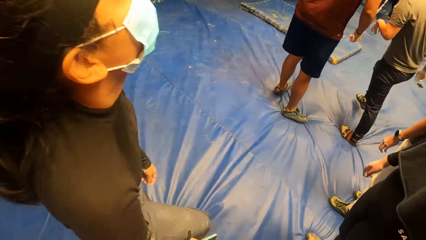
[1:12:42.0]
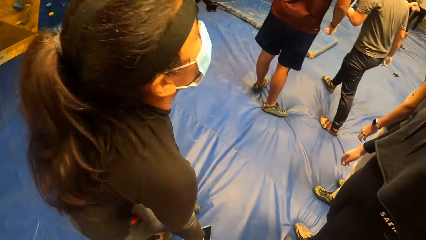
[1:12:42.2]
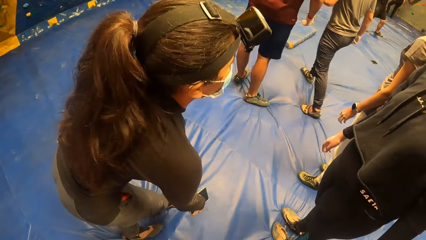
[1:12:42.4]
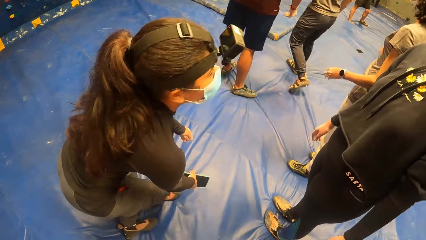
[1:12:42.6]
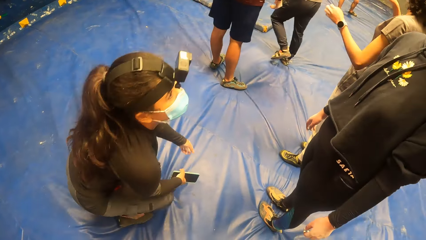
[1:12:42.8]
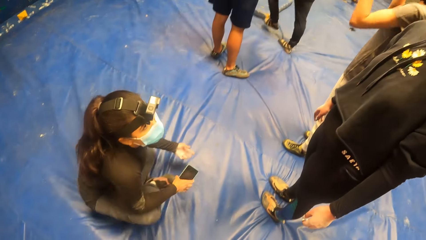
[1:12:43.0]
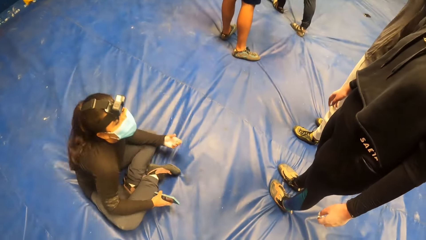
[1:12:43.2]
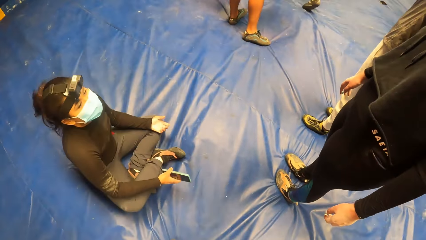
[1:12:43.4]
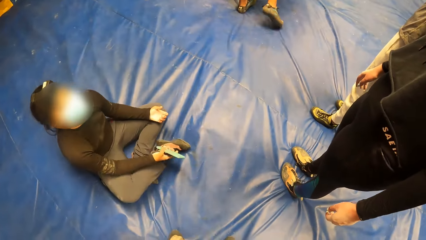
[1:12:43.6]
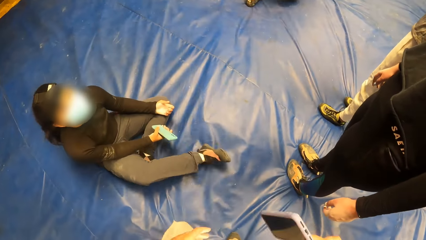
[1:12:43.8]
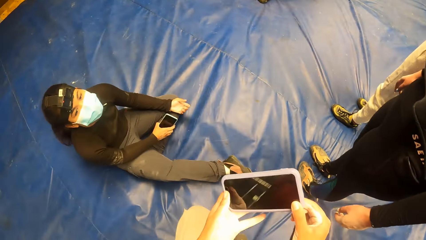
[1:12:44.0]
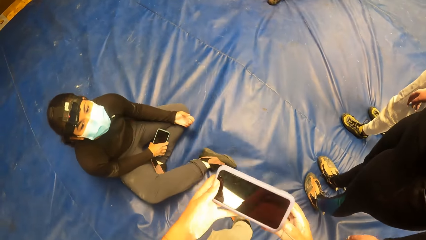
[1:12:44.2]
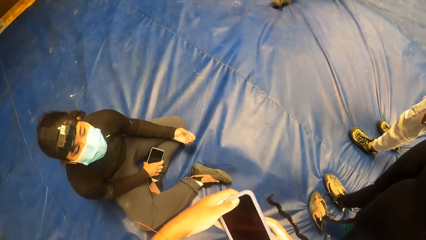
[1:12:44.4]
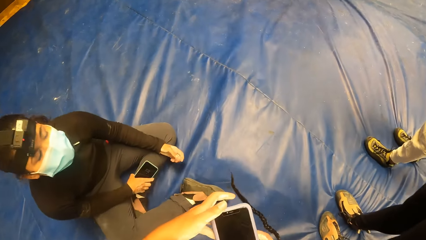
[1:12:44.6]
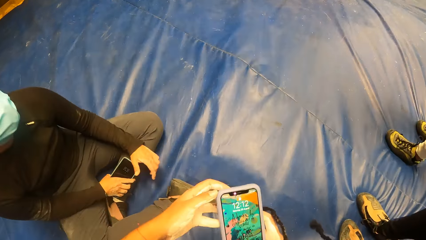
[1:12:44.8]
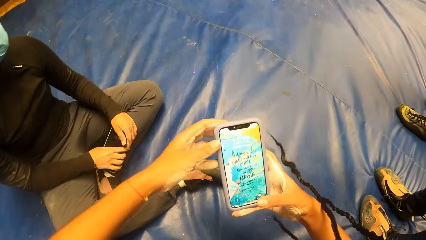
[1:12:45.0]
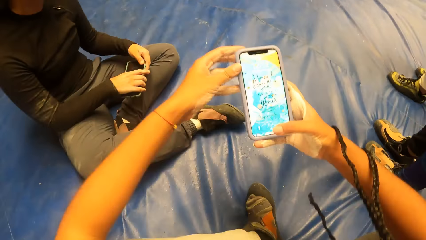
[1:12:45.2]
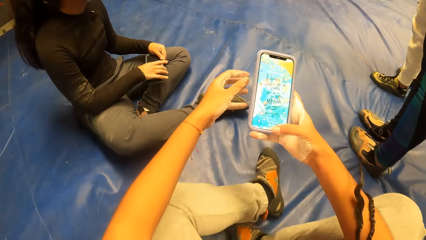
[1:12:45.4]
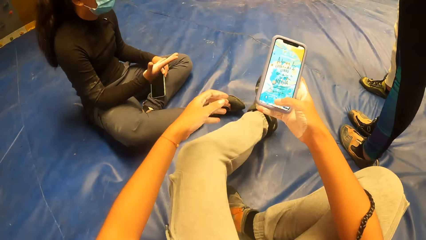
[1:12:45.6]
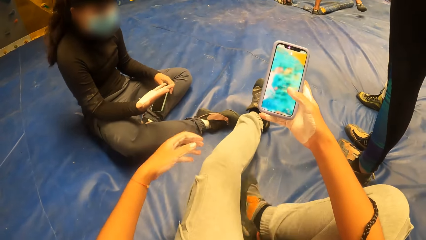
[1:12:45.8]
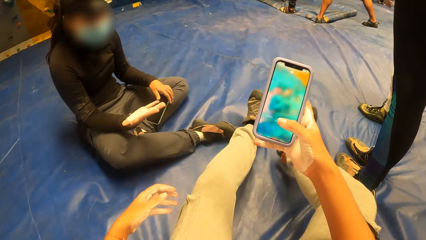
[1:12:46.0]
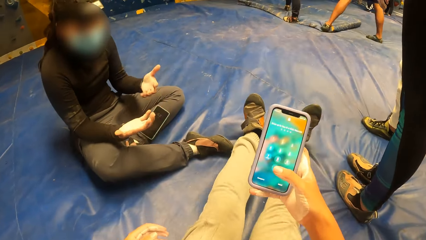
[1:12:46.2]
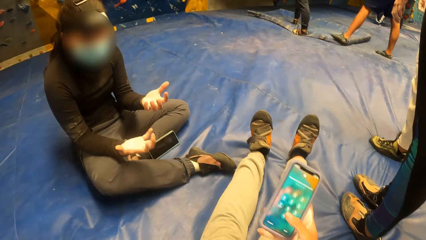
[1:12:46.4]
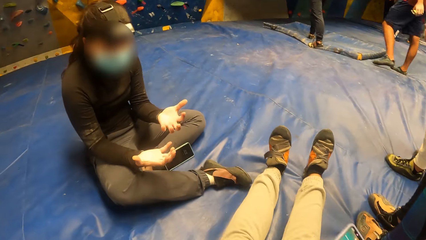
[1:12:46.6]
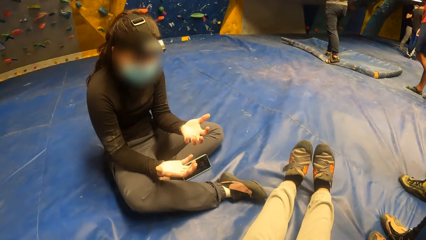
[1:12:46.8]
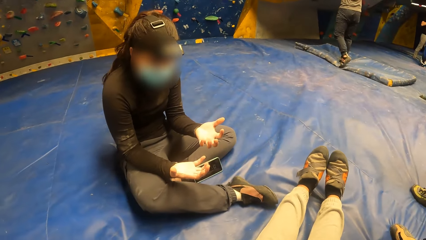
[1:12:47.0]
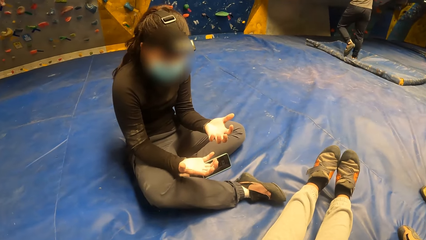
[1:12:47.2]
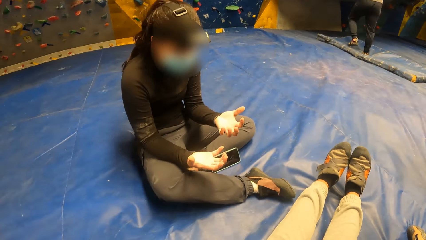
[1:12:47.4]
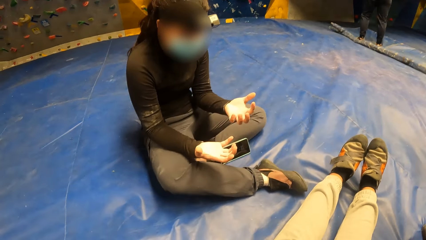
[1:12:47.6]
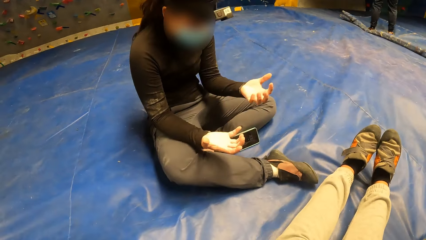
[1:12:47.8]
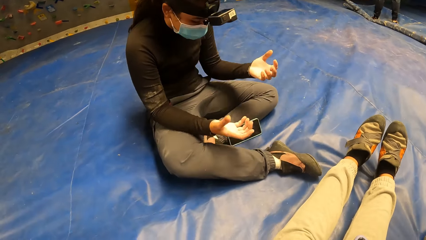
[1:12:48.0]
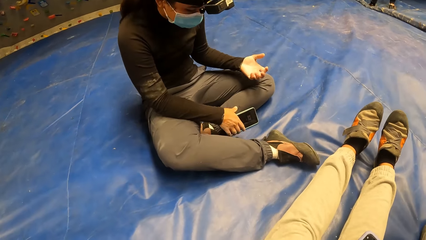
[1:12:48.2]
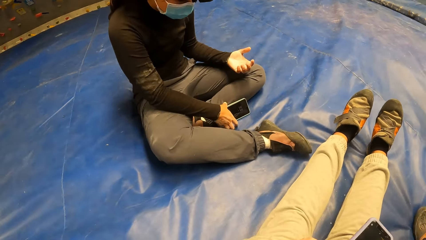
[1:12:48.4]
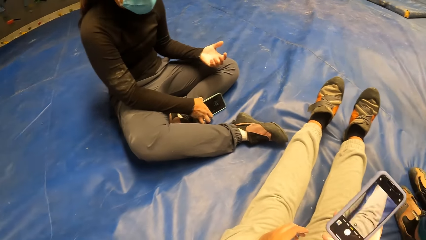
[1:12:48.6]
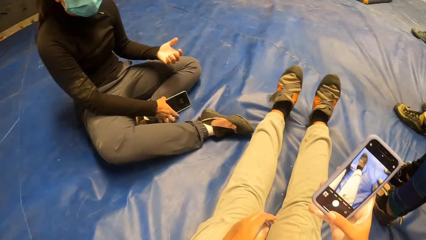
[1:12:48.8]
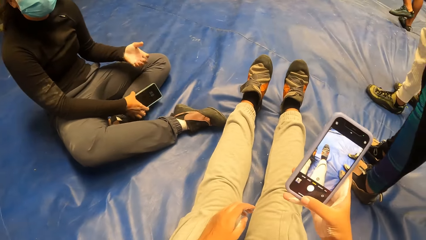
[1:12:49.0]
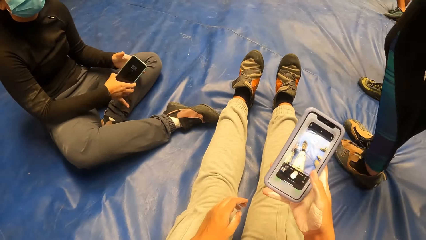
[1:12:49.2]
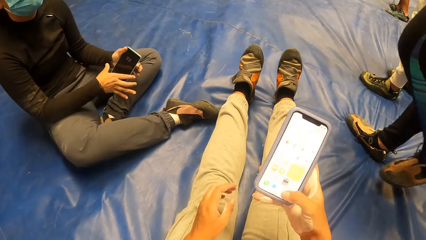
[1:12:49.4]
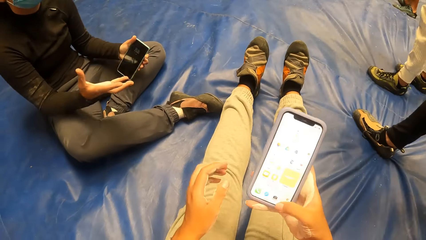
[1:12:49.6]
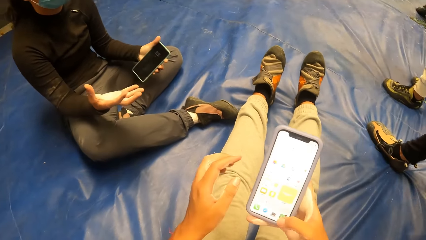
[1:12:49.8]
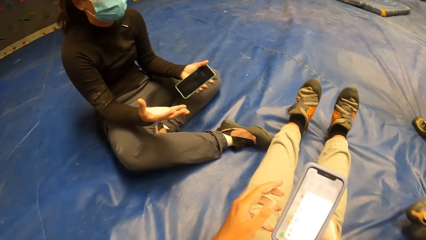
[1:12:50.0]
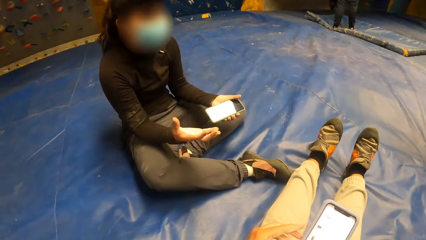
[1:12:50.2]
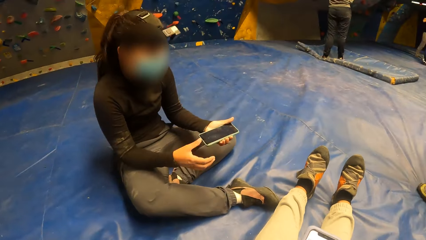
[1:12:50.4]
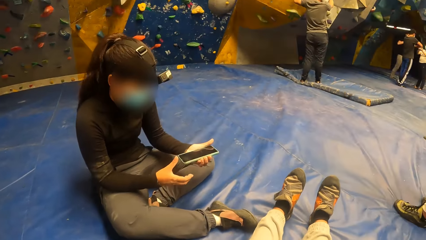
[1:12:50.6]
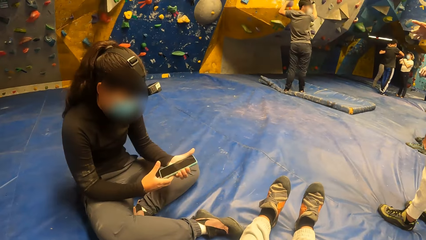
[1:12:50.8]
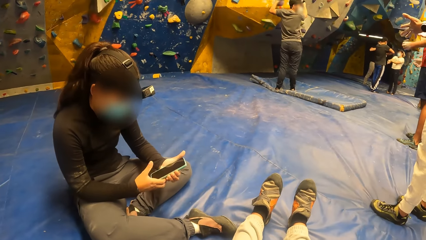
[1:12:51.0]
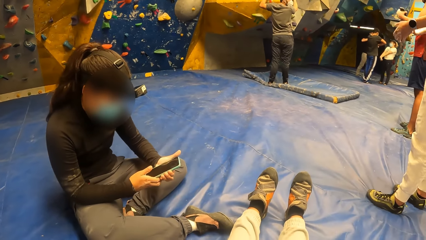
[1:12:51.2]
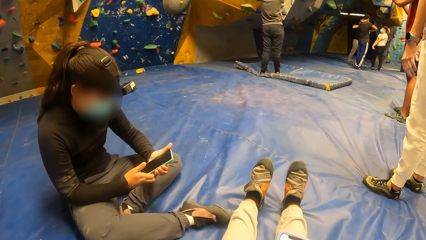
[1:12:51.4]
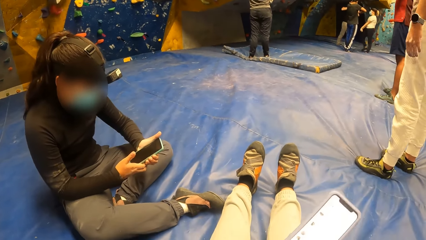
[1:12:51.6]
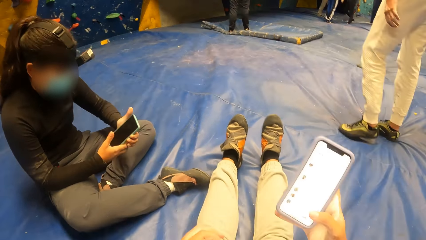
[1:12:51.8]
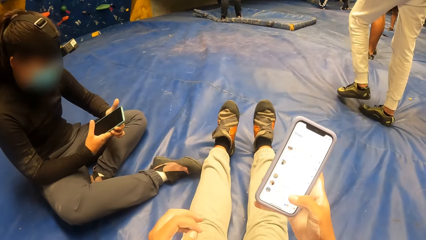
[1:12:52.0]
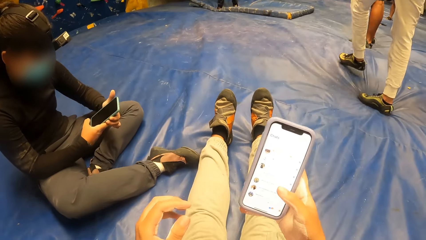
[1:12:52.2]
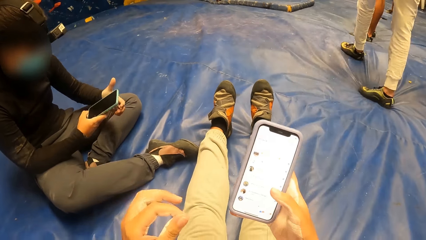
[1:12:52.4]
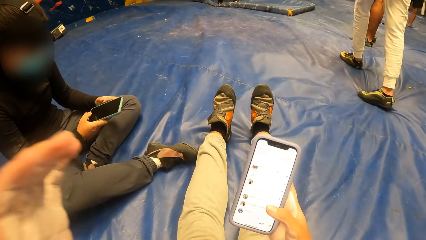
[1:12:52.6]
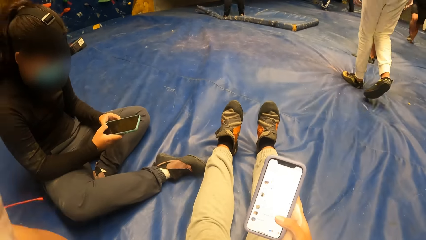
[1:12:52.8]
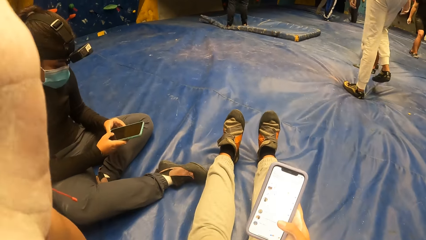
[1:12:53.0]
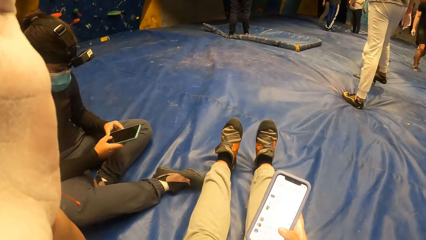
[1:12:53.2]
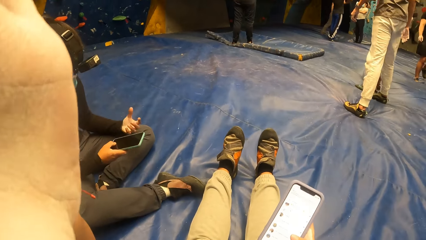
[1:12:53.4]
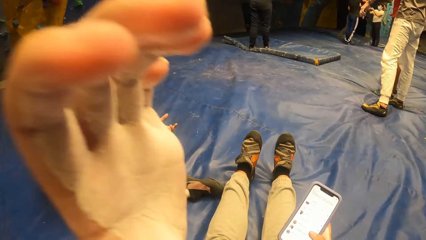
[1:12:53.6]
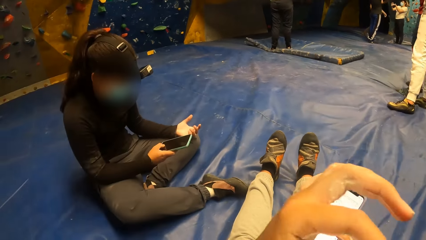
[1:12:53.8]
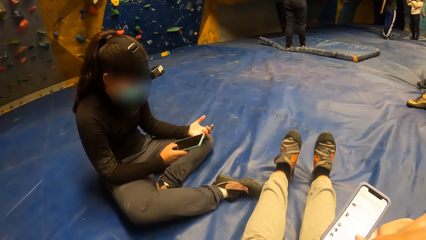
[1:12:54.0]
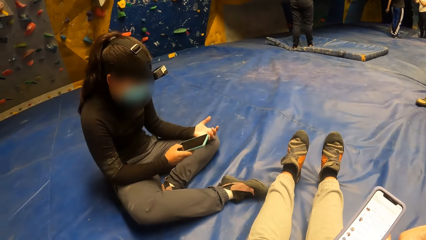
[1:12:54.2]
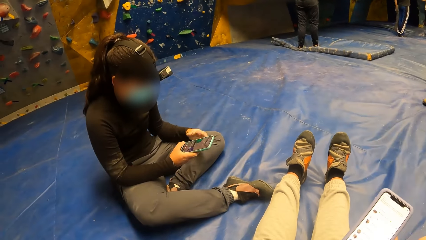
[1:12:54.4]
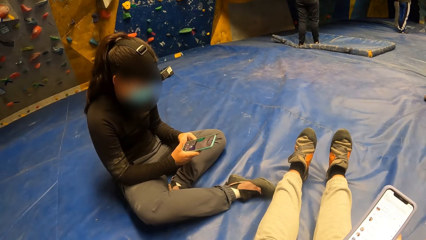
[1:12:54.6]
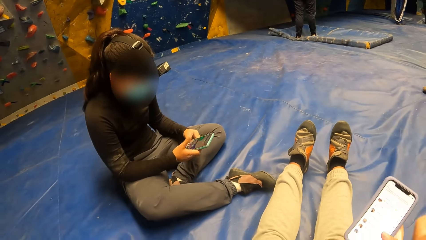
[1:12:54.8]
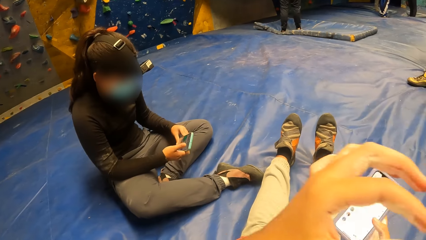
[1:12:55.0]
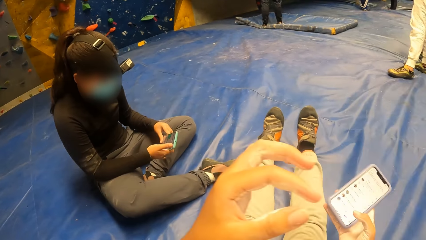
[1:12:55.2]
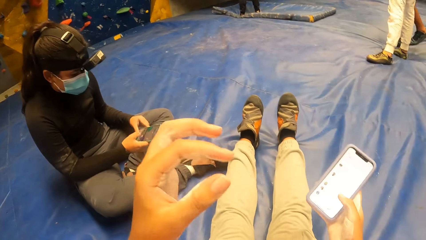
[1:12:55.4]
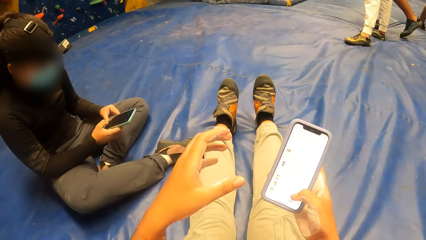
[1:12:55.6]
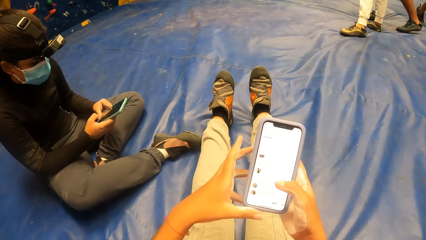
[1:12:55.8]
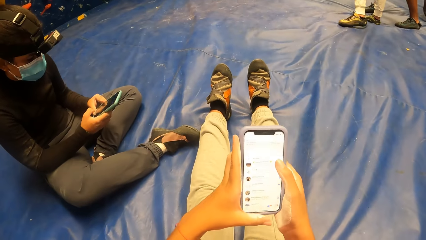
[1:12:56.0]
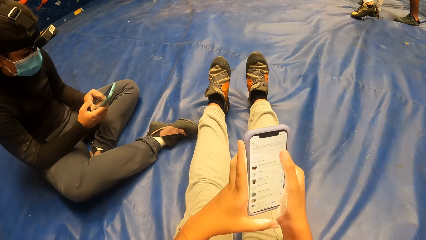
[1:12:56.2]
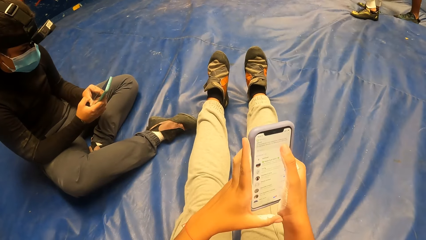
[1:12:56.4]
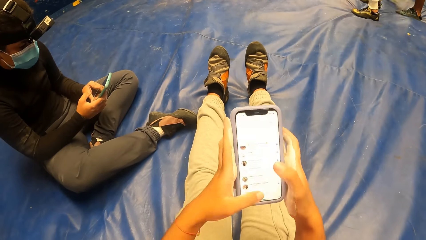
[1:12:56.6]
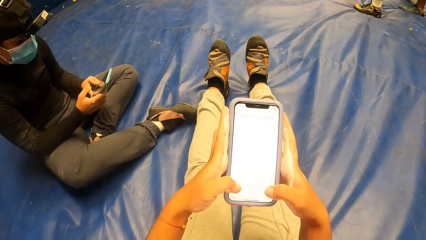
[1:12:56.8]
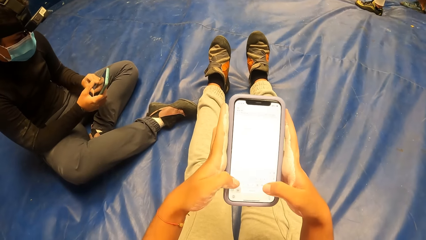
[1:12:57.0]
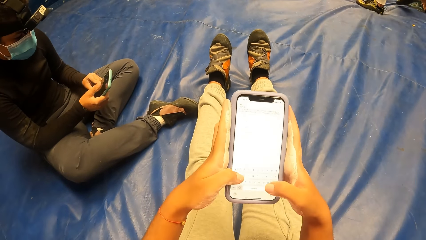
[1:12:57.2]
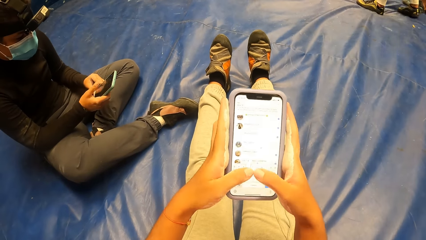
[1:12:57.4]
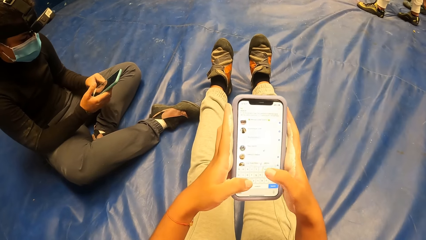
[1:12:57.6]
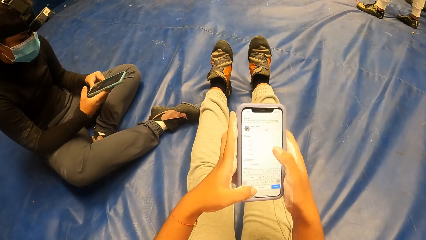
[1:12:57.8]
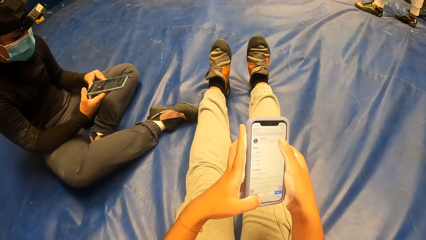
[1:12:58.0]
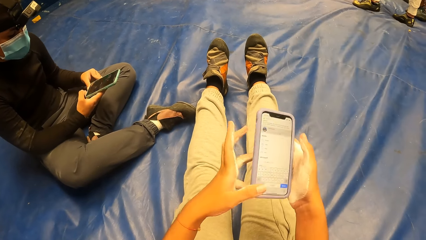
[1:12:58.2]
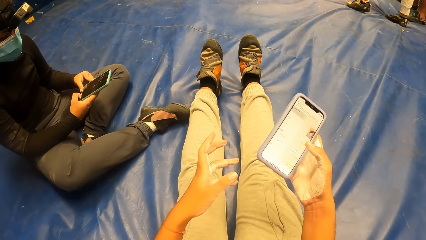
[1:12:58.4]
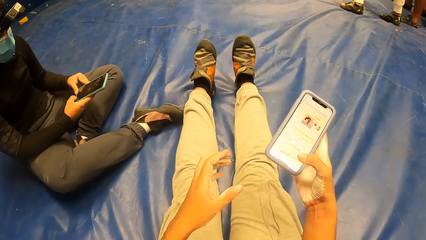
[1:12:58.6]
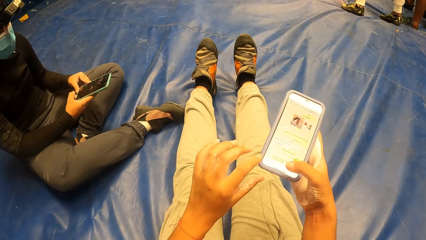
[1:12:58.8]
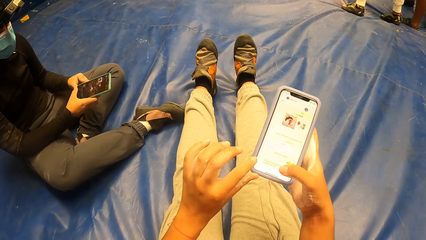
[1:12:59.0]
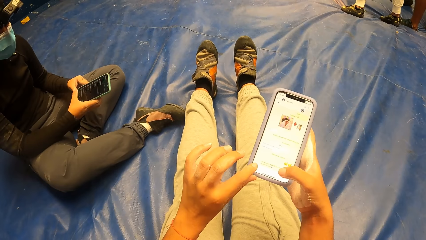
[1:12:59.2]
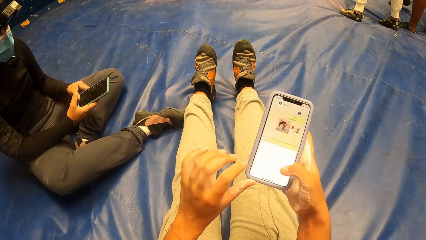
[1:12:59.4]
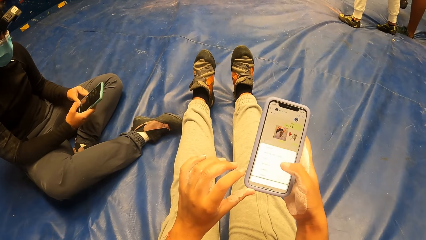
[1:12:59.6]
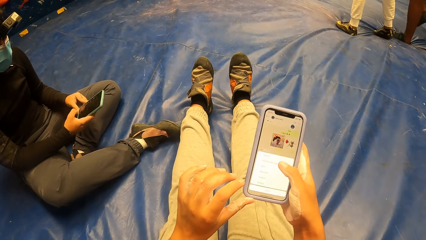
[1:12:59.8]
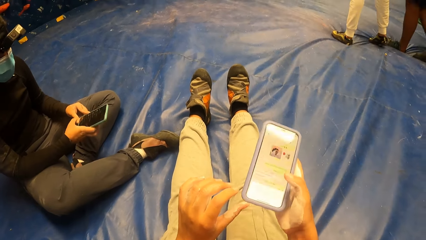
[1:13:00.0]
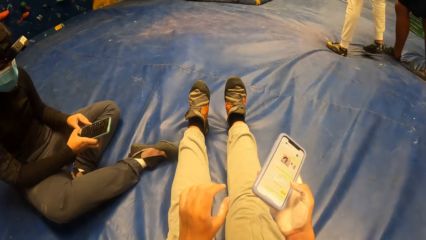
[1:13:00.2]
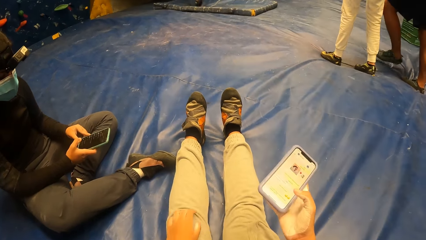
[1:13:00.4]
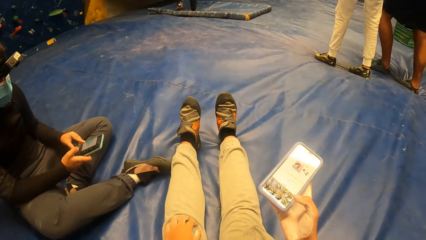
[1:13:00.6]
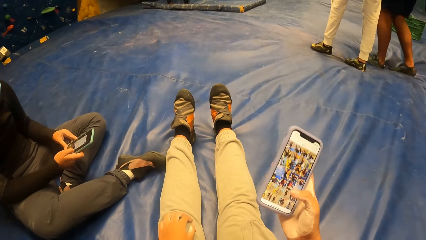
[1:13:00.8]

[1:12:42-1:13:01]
The woman sits on a gym floor. The camera wearer holds a smart phone with a right hand. She holds the smart phone with both hands. She operates the phone with both hands. She sits on the gym floor. She stretches her legs. The woman drops a phone on her left leg with her left hand. The woman looks at the hand palms. The woman picks up the phone from the carpet with her right hand. The camera wearer operates the phone with her right hand. The woman holds the phone with both hands. The camera wearer operates the smart phone. The woman stares at the phone. The camera wearer waves a hand up. The woman operates the phone with her right hand and operates the phone with both hands. The camera wearer waves a hand up. She operates the phone with both hands. She holds the smart phone with both hands.
